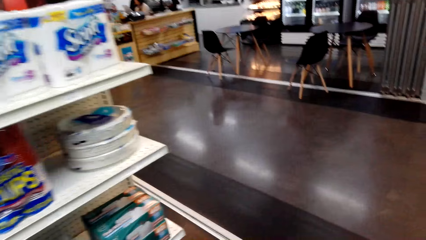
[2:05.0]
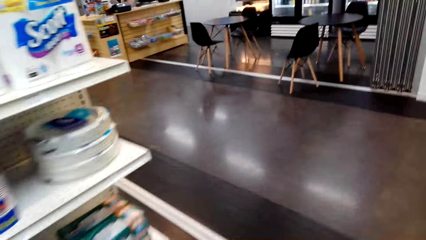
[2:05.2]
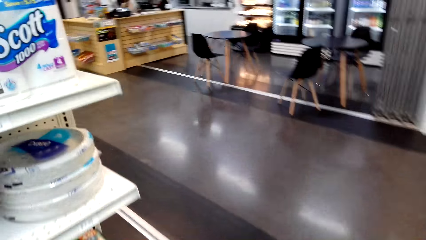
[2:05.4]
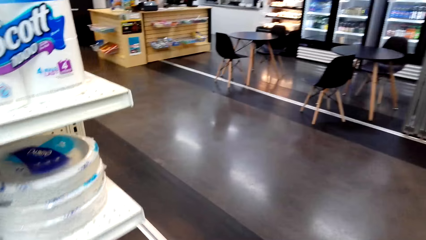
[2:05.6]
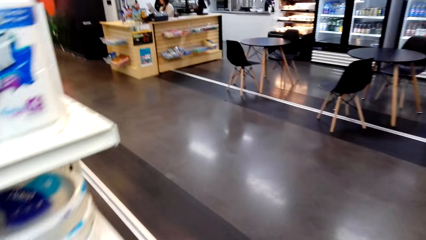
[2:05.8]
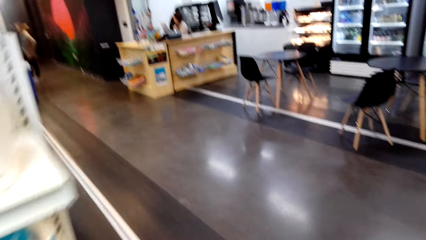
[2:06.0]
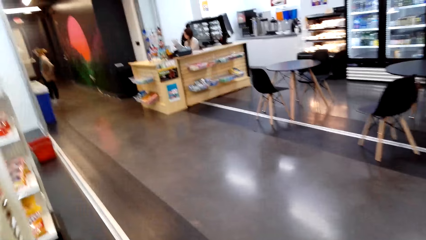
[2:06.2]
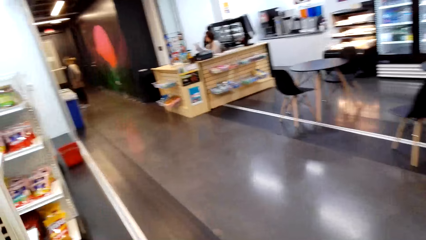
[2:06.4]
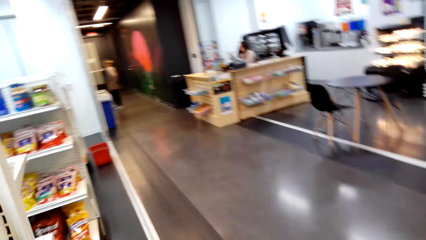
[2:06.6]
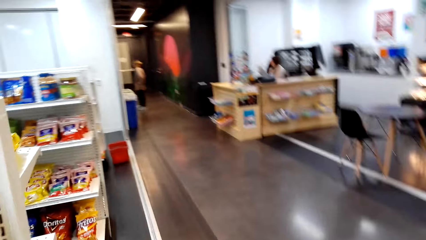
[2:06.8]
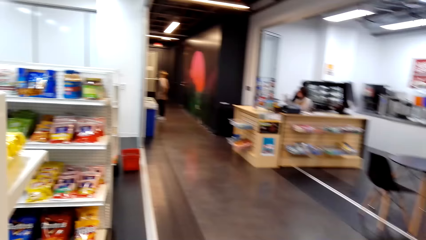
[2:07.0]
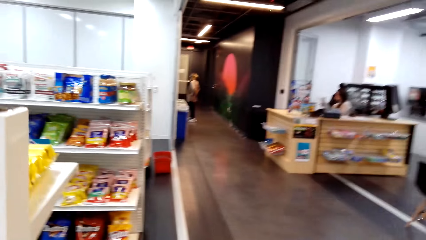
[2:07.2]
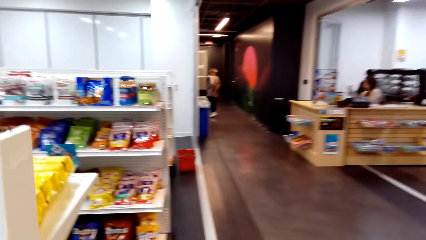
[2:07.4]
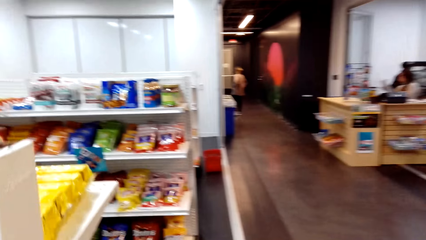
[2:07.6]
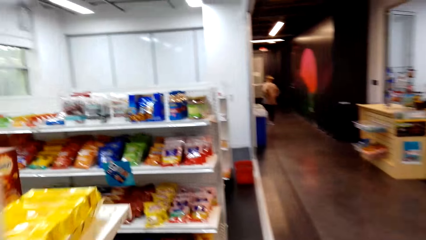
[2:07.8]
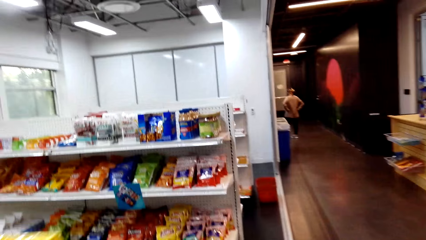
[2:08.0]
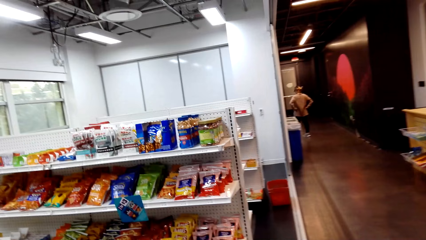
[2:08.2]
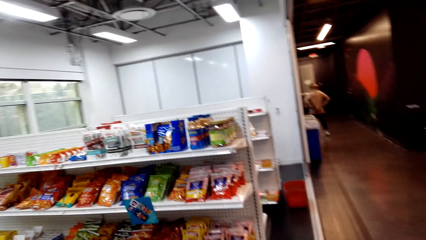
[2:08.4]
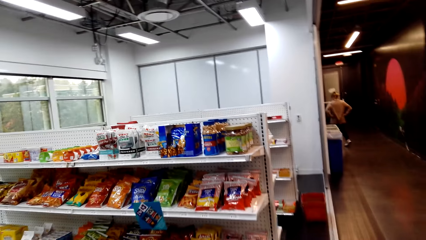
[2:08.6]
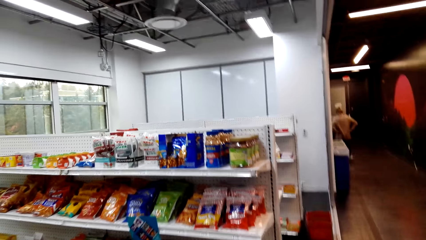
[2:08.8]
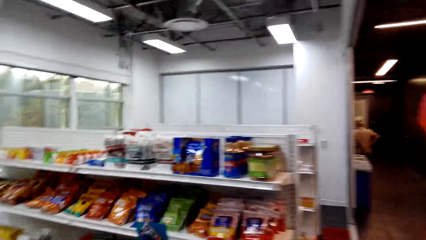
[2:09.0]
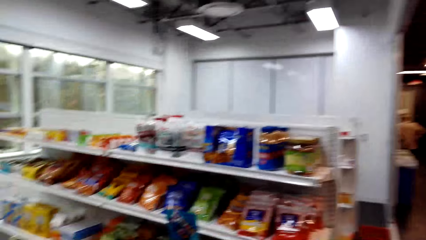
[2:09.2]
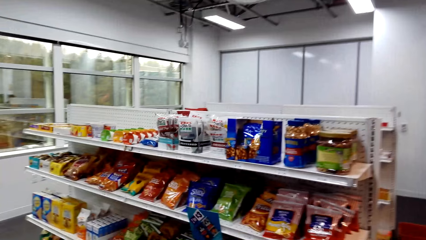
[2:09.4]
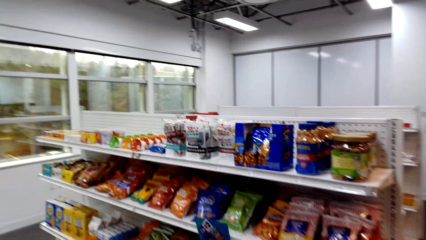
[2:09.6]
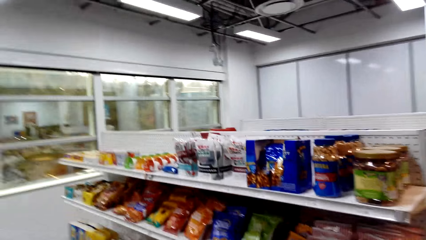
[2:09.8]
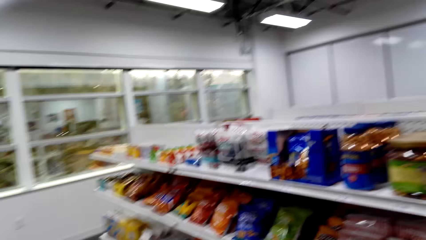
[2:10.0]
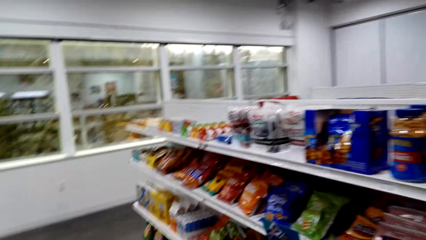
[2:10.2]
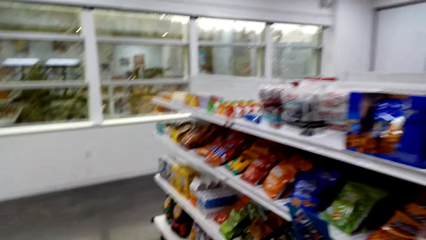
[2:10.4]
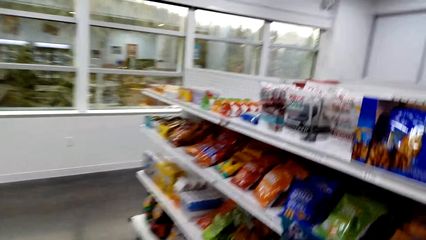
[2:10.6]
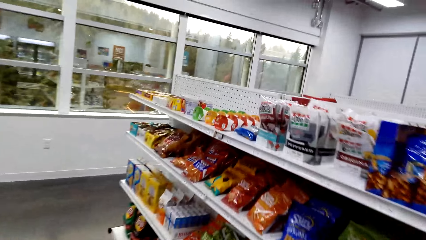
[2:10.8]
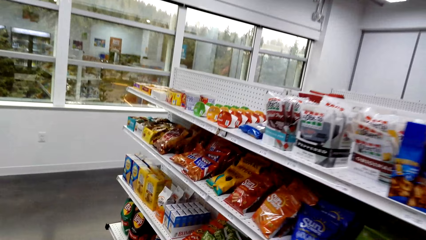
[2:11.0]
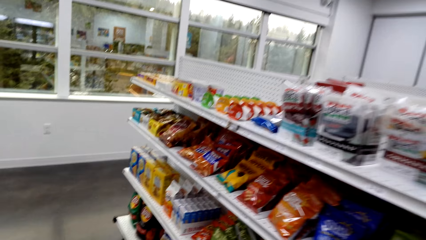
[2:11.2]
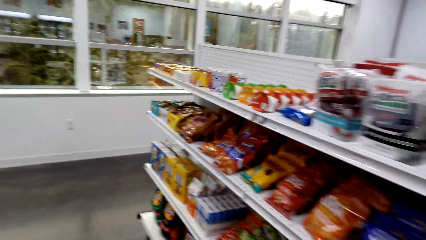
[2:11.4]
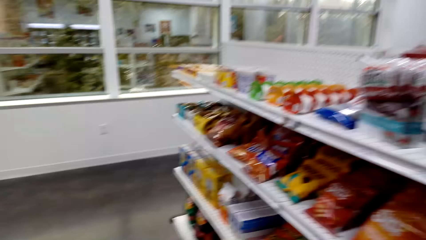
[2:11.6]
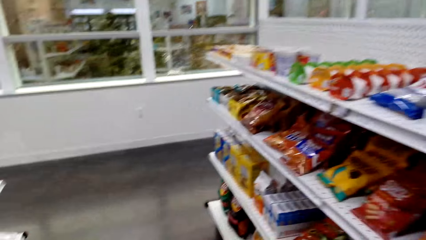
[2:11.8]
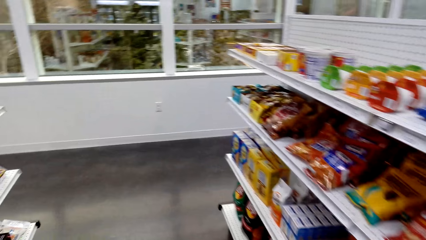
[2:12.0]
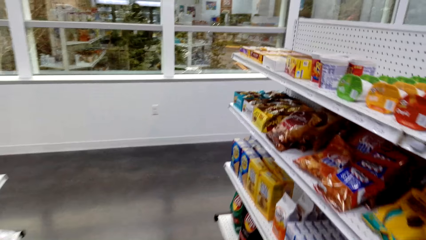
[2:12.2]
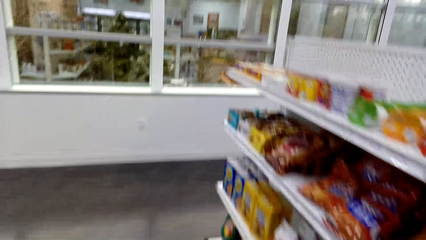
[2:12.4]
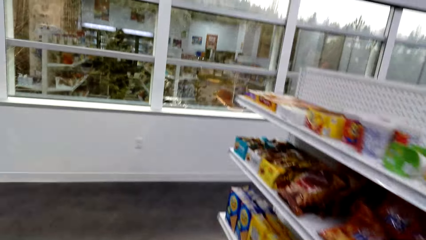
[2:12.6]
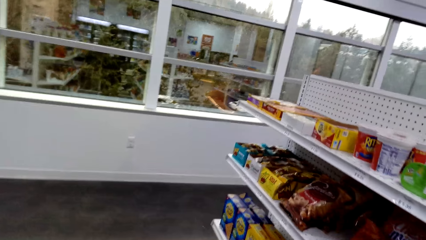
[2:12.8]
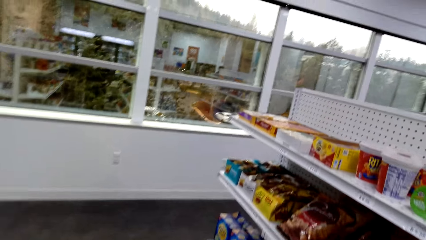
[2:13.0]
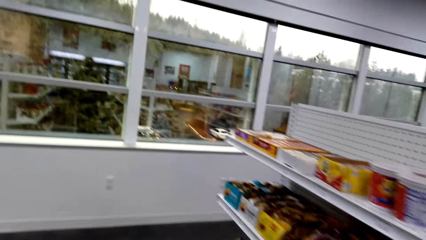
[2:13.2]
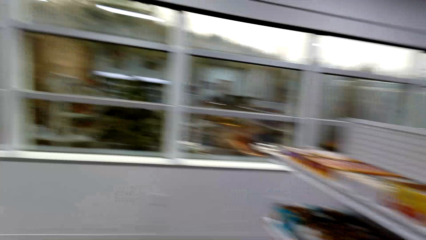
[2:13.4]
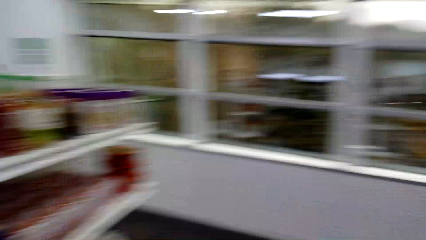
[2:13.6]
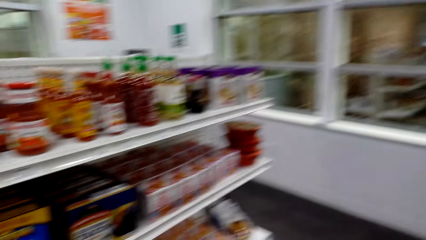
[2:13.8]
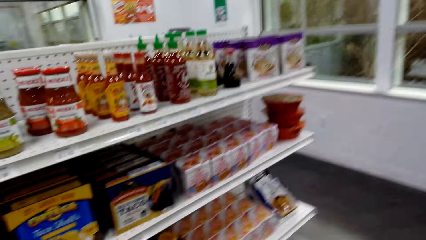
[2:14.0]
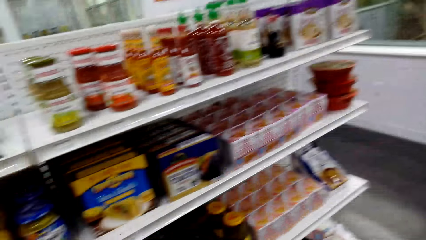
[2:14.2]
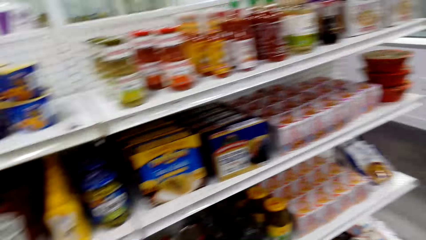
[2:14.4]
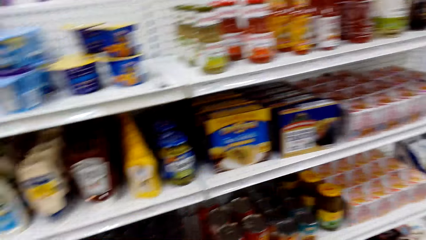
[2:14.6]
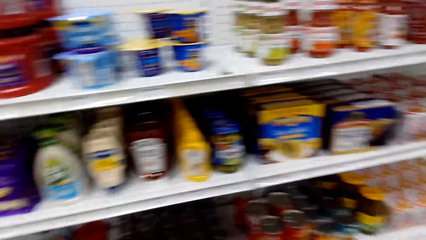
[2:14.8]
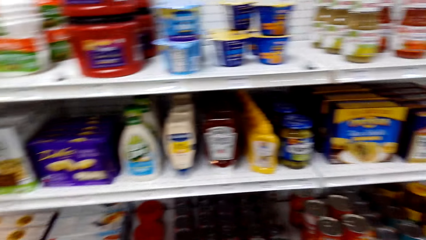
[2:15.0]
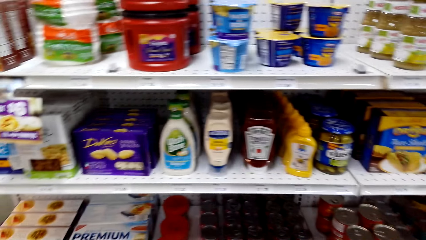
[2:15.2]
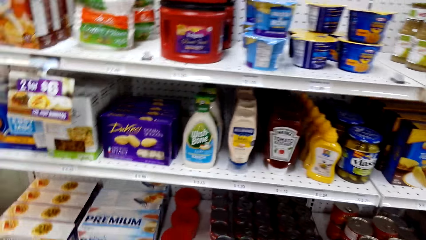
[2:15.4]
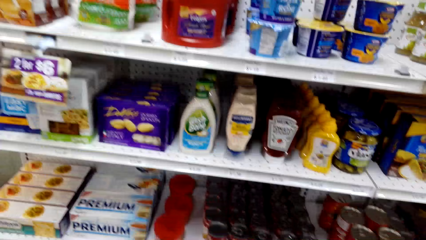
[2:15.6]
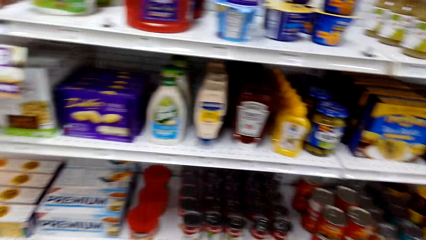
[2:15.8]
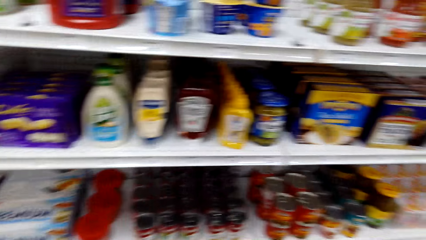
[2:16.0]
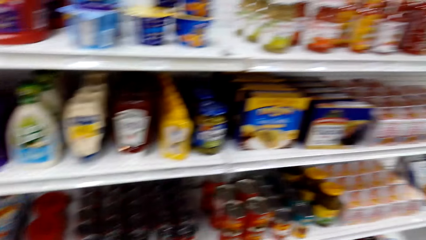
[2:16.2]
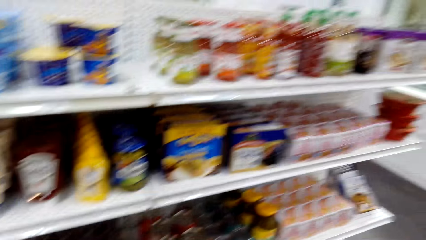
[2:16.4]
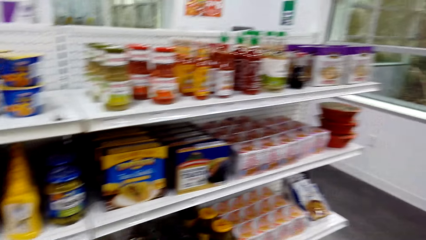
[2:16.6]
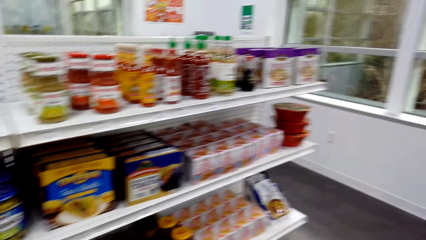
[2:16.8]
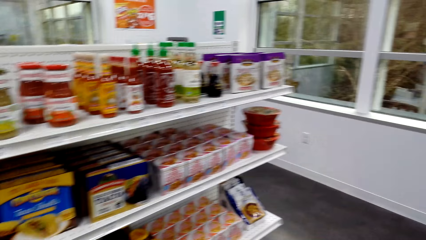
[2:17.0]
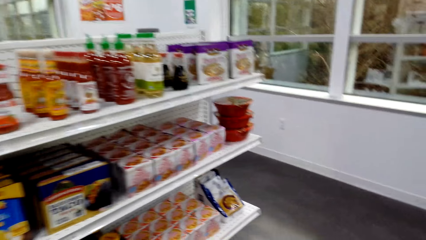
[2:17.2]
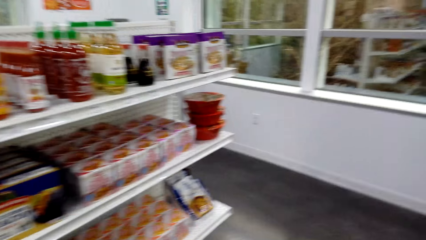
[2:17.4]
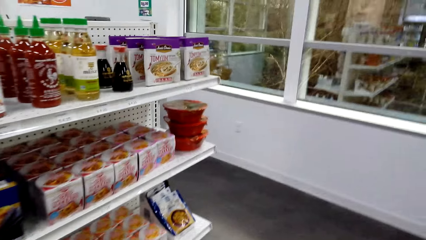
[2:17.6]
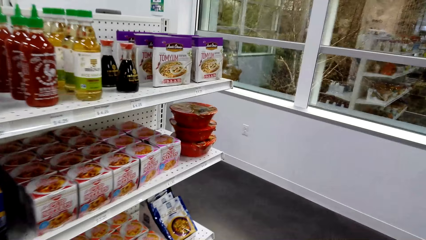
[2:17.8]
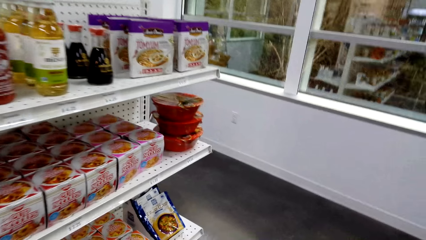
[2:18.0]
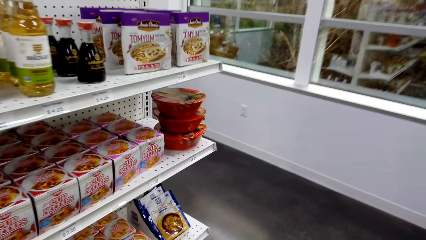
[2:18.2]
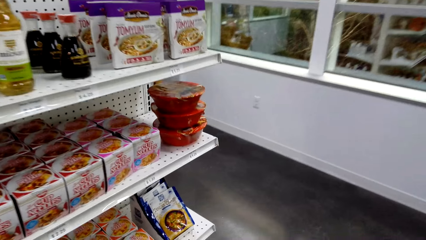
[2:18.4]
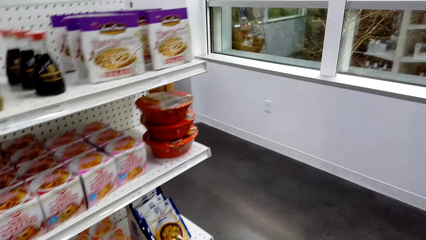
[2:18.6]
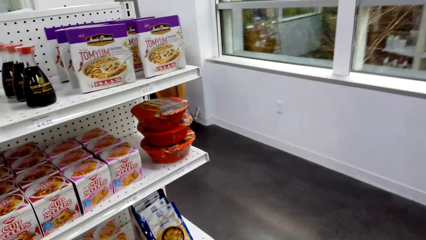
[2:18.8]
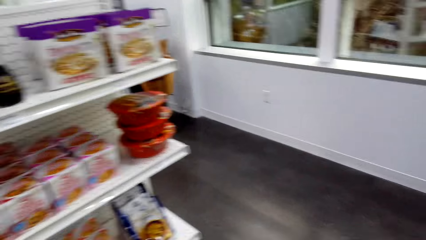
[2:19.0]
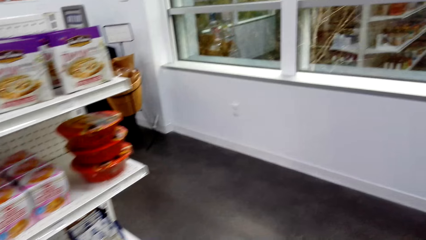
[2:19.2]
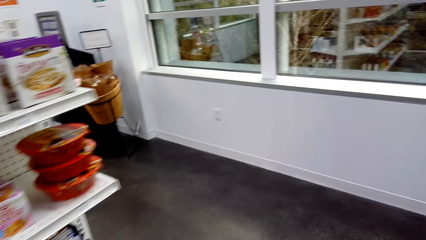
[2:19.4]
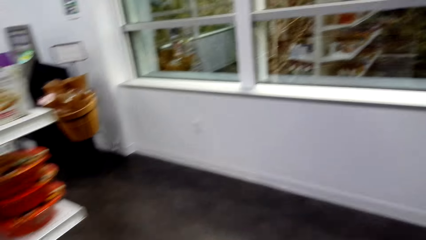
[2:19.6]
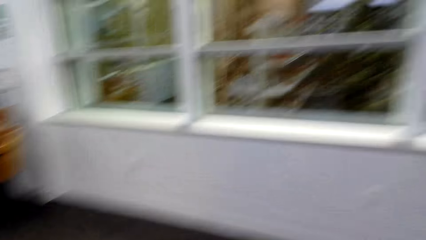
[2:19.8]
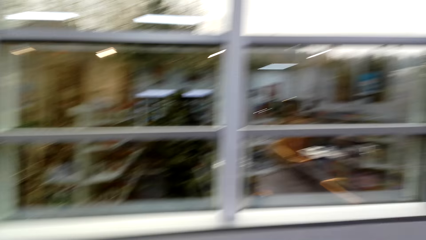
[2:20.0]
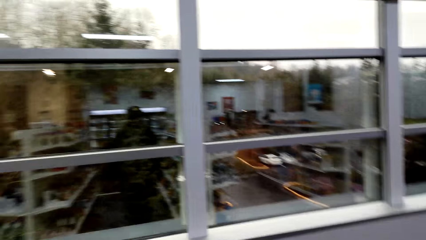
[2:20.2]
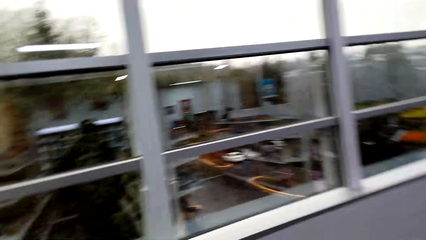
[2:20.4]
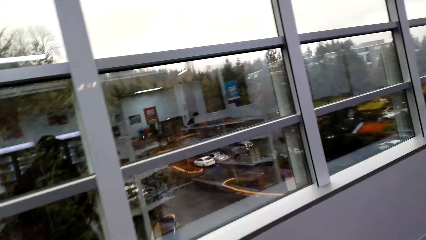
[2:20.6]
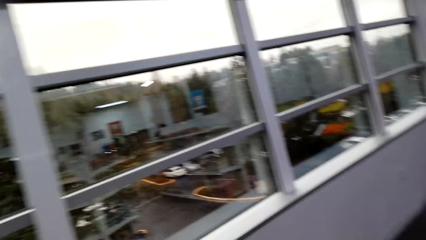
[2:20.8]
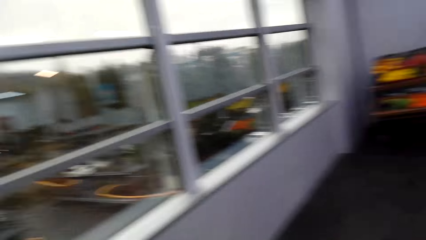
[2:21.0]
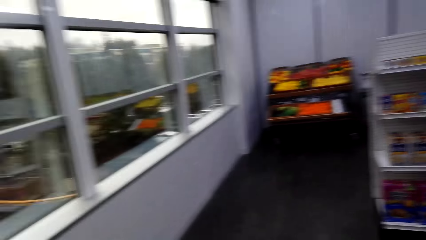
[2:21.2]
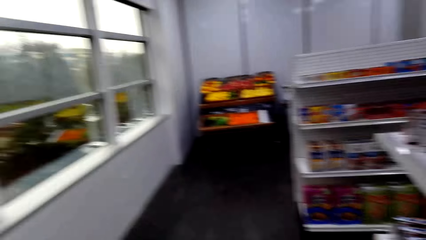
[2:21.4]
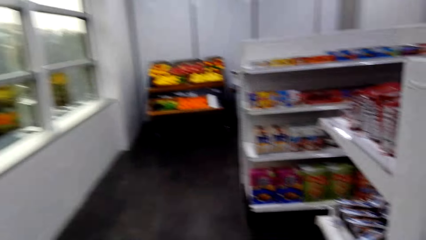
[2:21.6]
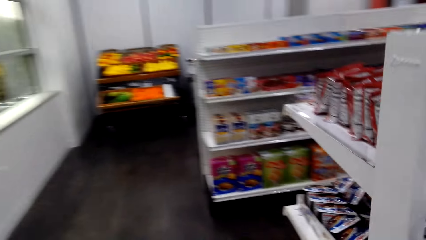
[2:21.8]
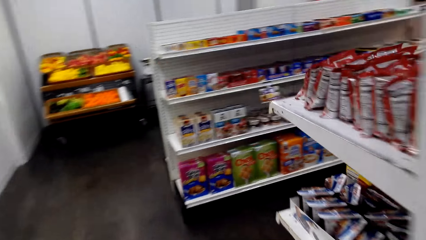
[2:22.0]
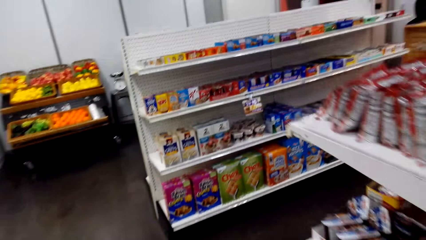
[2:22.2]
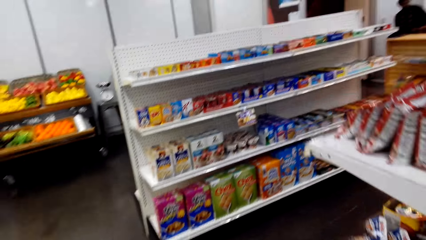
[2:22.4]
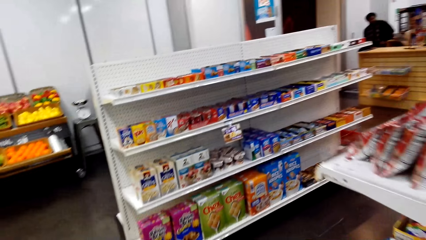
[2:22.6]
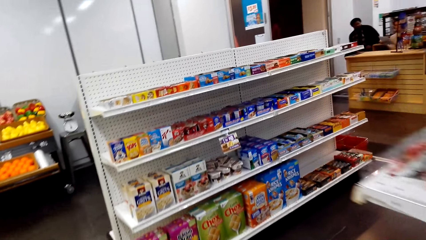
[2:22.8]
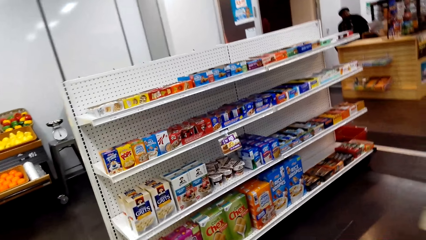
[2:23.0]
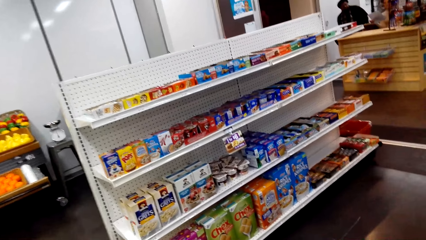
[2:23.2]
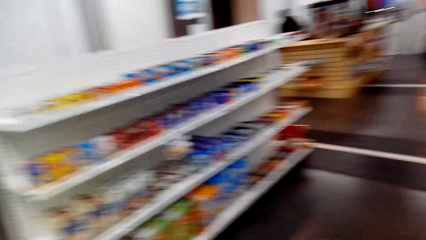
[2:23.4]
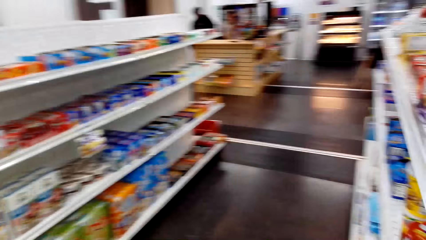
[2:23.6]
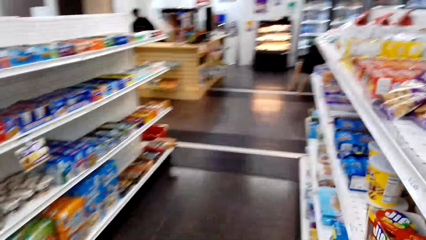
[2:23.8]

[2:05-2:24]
The camera wearer walks around. They look at the shelves. They walk.
